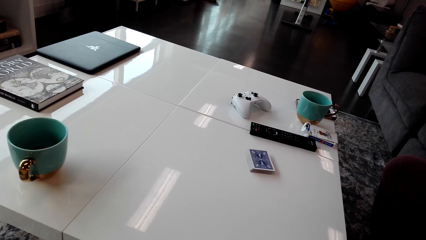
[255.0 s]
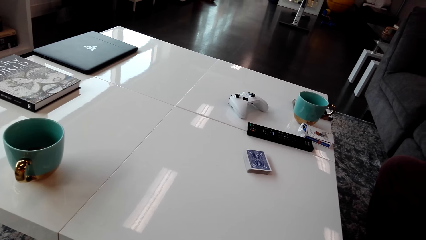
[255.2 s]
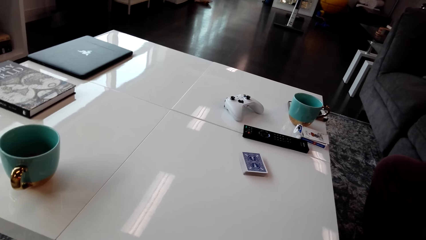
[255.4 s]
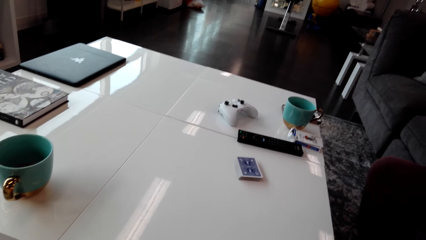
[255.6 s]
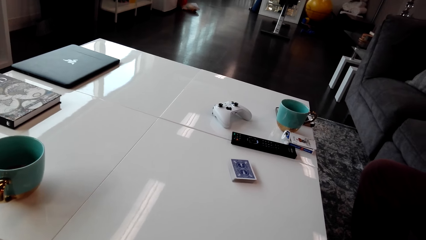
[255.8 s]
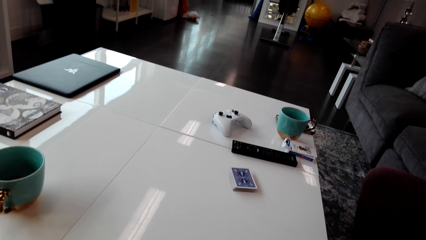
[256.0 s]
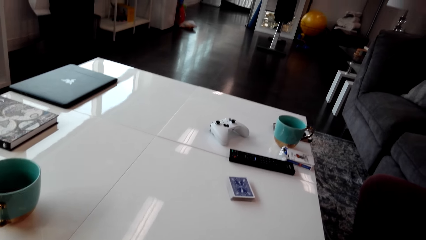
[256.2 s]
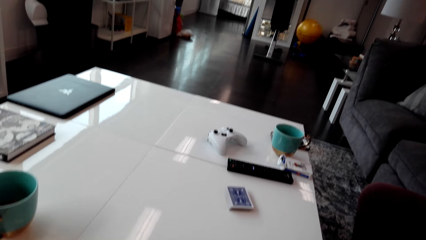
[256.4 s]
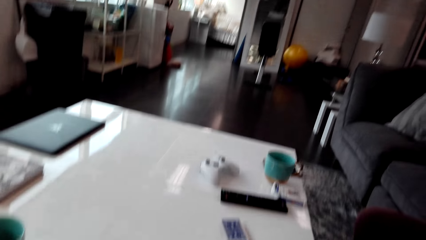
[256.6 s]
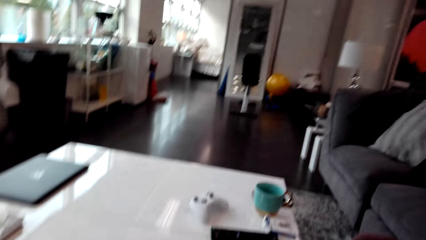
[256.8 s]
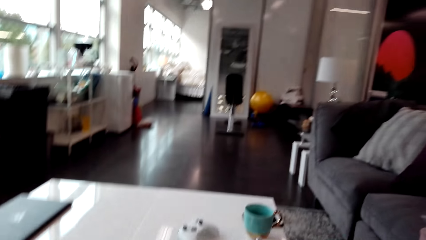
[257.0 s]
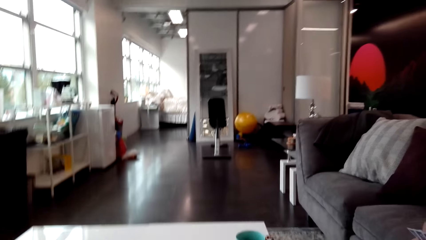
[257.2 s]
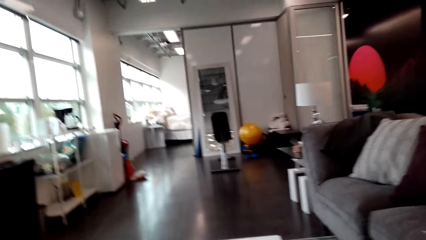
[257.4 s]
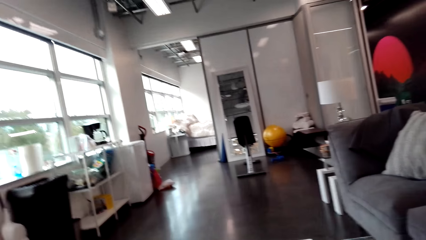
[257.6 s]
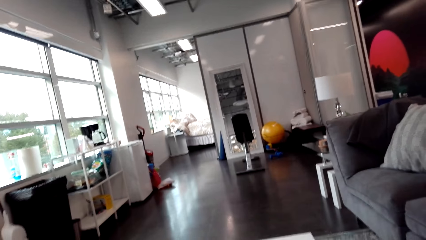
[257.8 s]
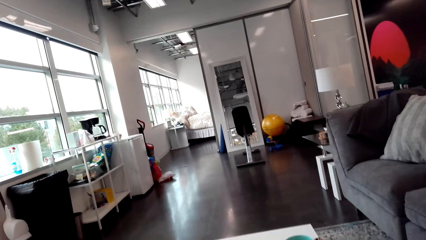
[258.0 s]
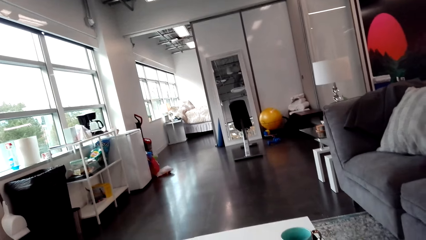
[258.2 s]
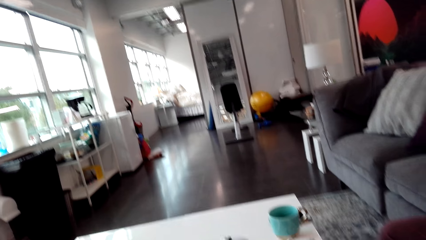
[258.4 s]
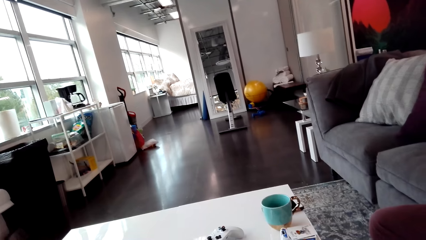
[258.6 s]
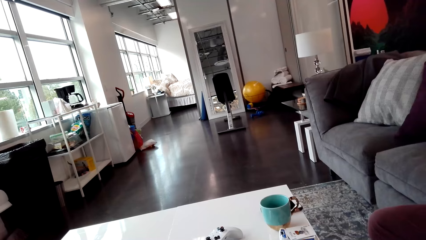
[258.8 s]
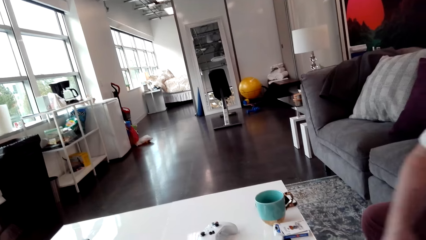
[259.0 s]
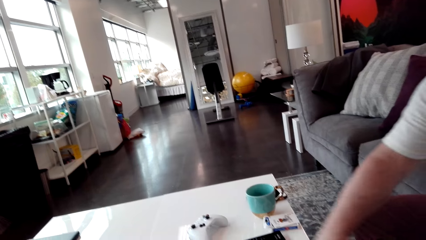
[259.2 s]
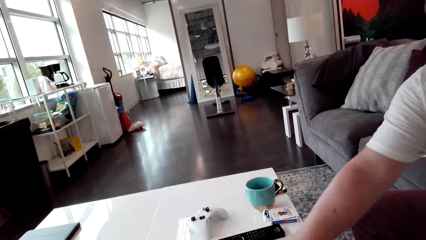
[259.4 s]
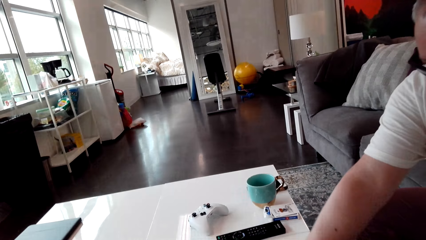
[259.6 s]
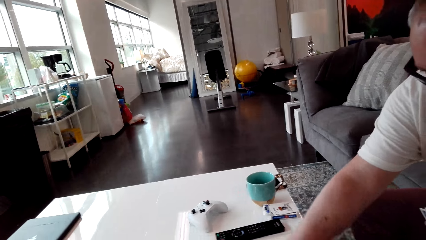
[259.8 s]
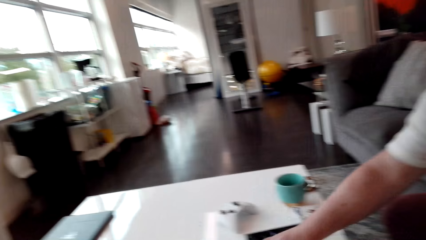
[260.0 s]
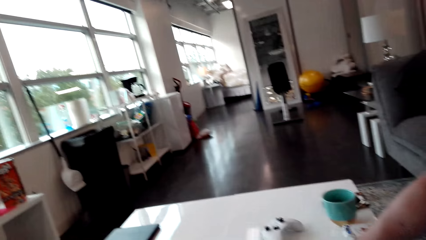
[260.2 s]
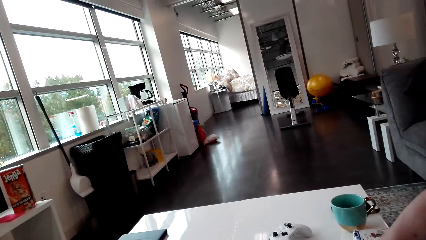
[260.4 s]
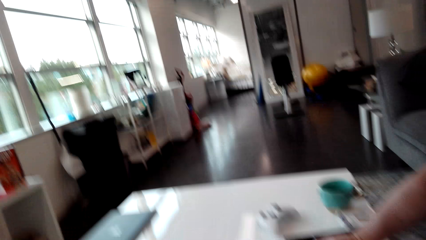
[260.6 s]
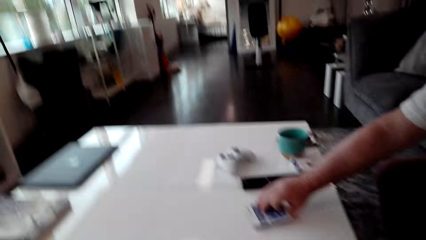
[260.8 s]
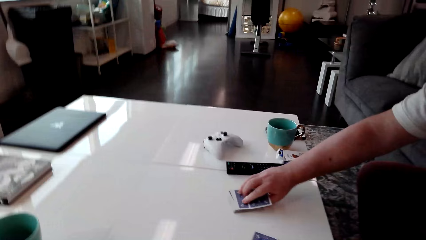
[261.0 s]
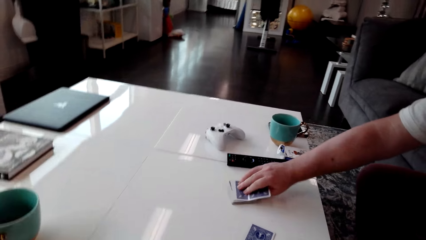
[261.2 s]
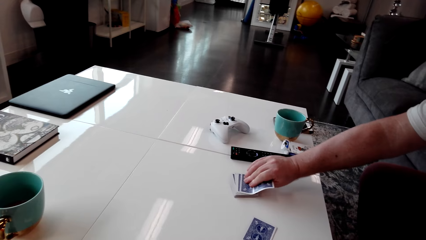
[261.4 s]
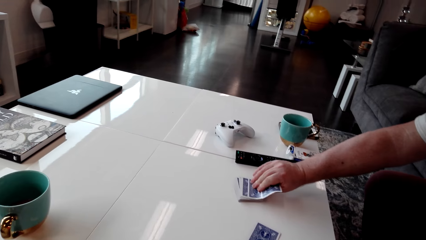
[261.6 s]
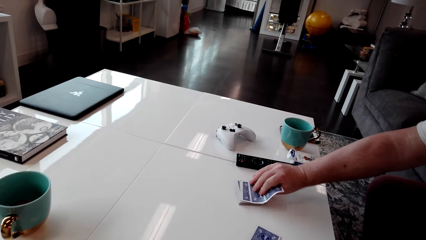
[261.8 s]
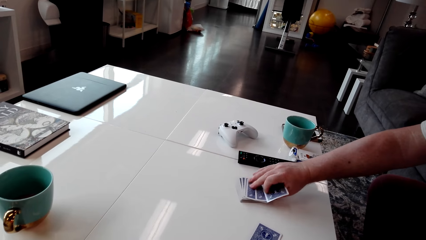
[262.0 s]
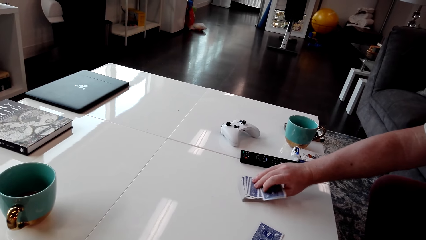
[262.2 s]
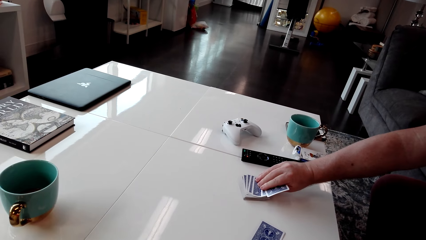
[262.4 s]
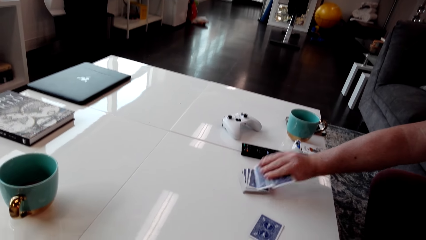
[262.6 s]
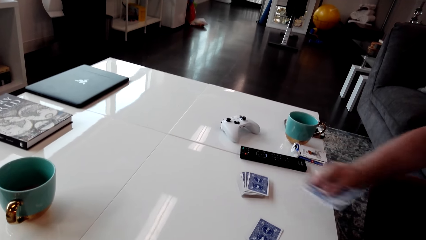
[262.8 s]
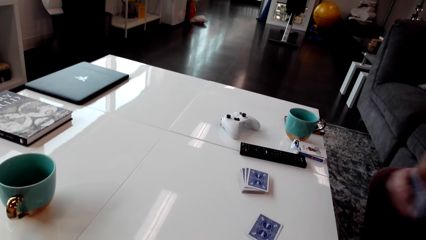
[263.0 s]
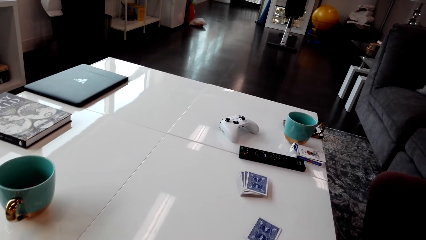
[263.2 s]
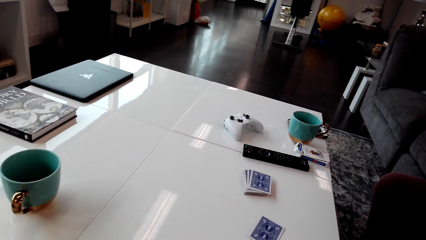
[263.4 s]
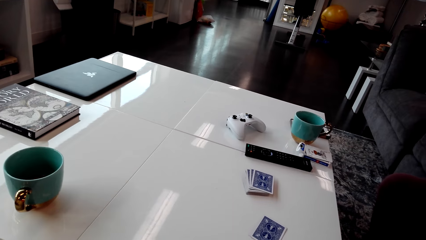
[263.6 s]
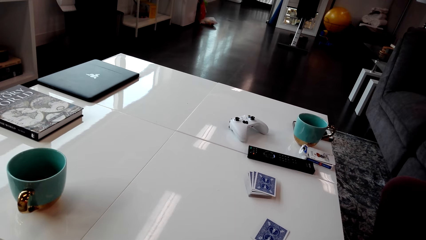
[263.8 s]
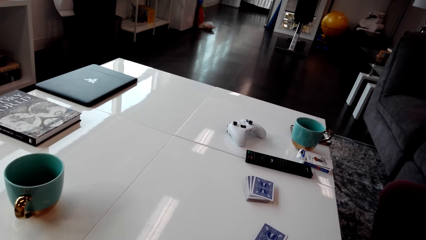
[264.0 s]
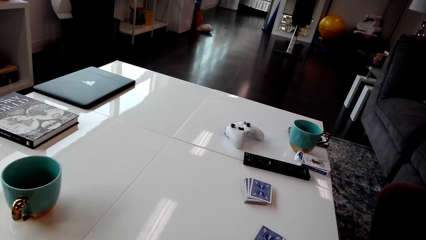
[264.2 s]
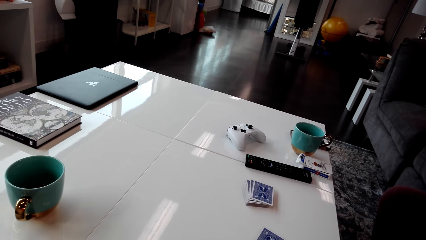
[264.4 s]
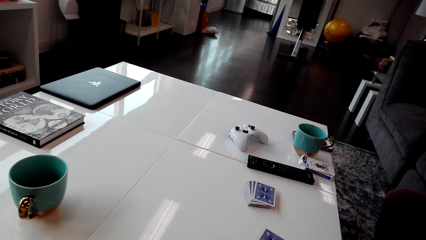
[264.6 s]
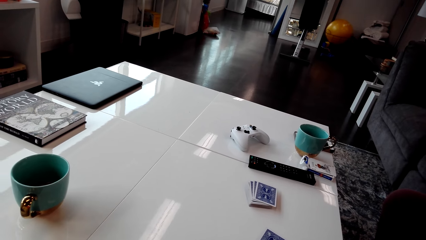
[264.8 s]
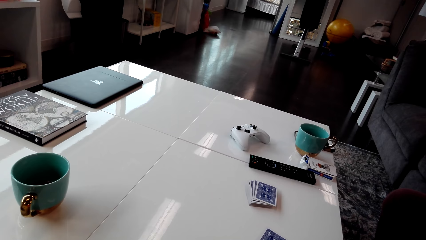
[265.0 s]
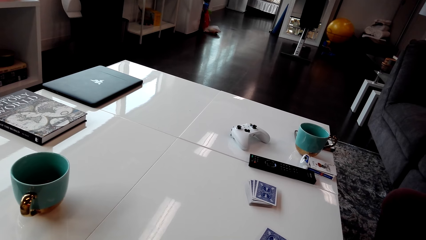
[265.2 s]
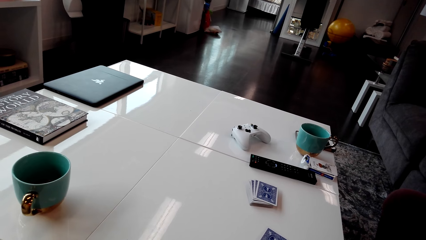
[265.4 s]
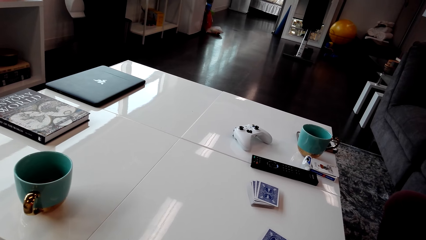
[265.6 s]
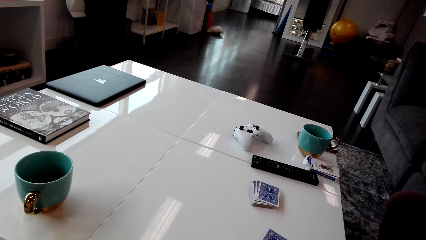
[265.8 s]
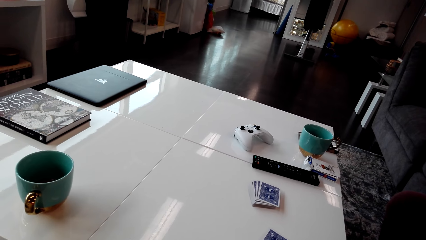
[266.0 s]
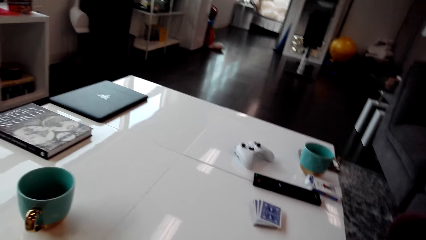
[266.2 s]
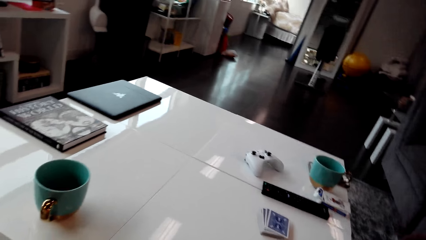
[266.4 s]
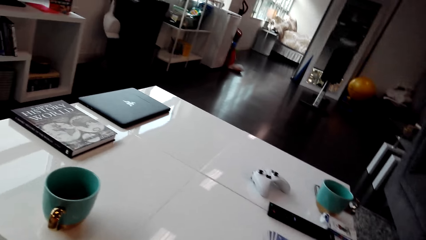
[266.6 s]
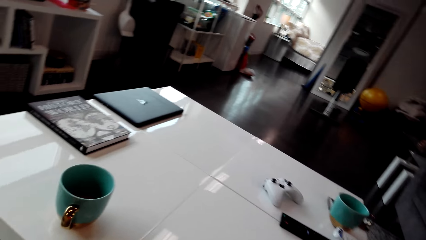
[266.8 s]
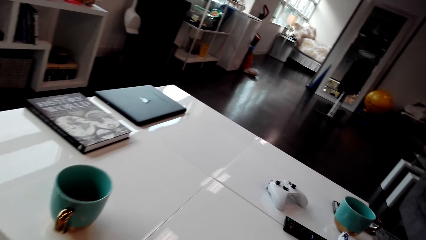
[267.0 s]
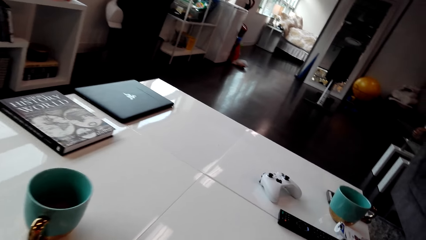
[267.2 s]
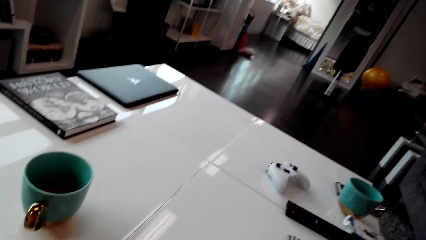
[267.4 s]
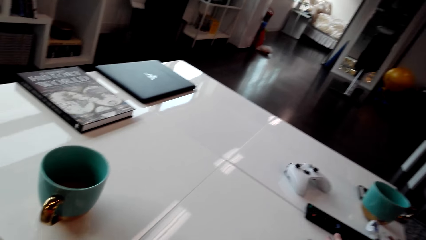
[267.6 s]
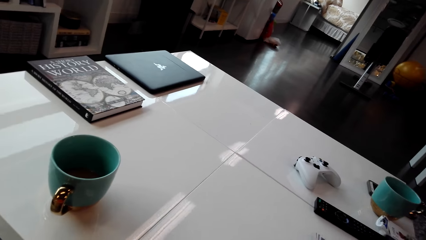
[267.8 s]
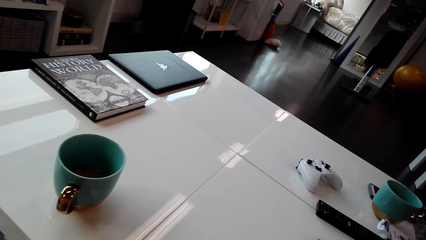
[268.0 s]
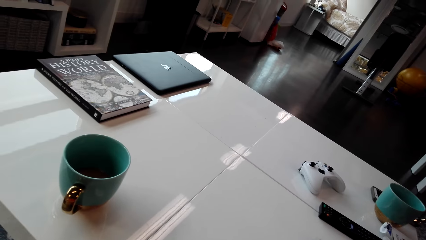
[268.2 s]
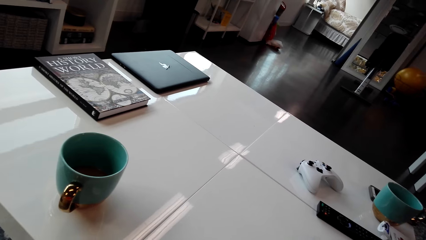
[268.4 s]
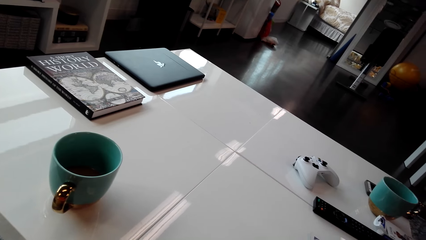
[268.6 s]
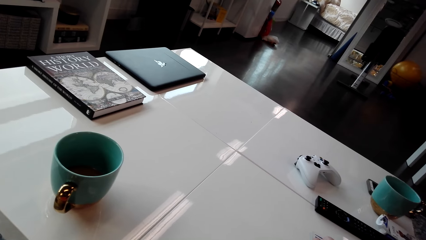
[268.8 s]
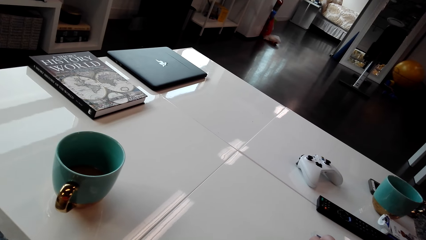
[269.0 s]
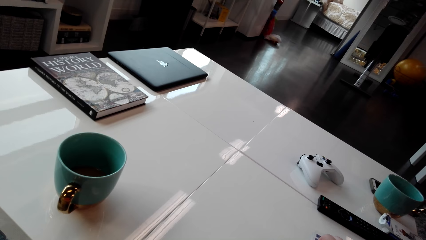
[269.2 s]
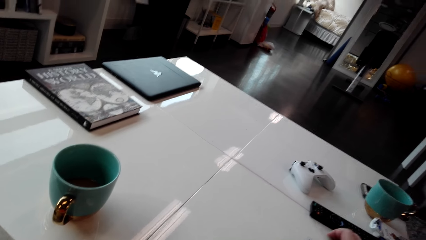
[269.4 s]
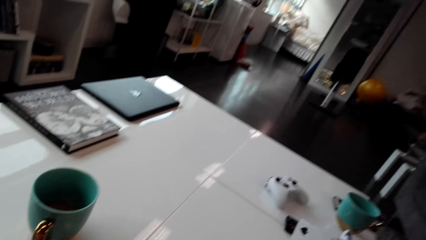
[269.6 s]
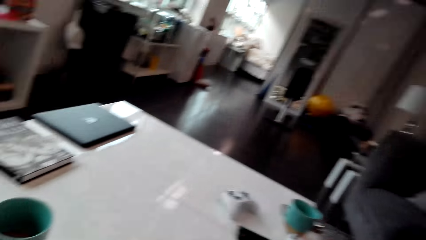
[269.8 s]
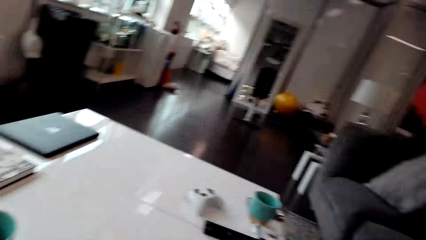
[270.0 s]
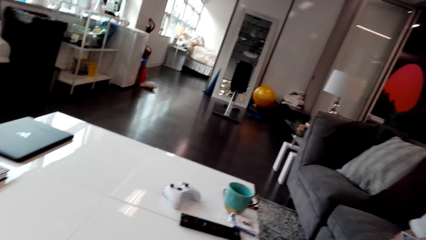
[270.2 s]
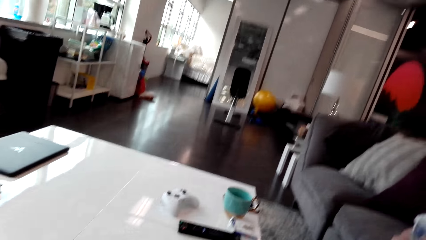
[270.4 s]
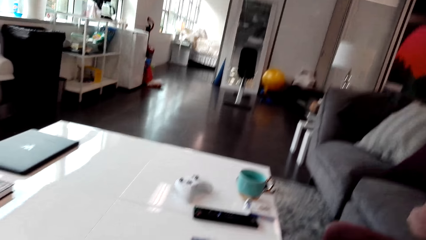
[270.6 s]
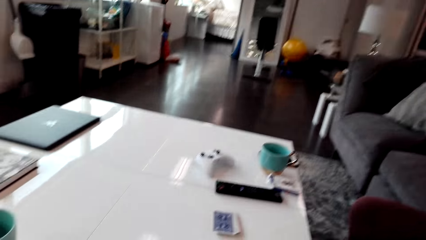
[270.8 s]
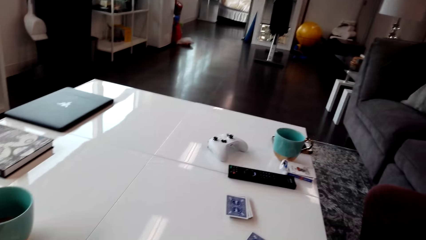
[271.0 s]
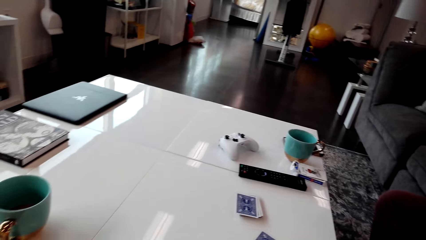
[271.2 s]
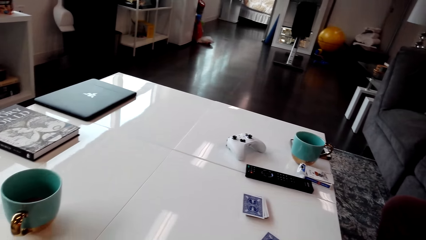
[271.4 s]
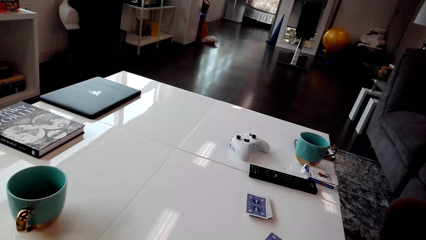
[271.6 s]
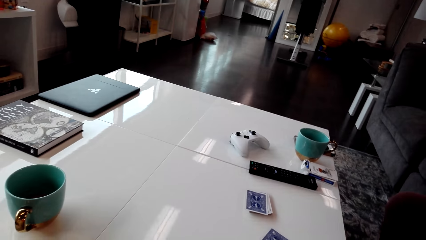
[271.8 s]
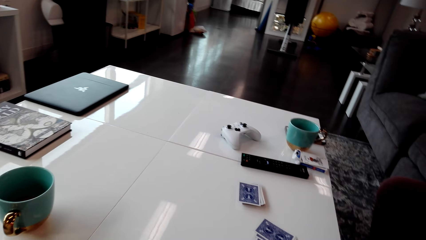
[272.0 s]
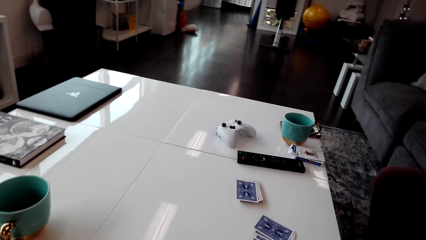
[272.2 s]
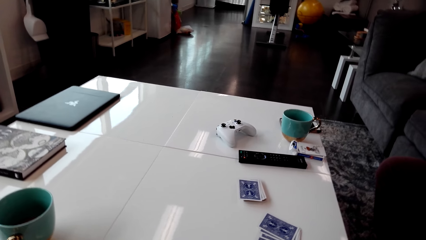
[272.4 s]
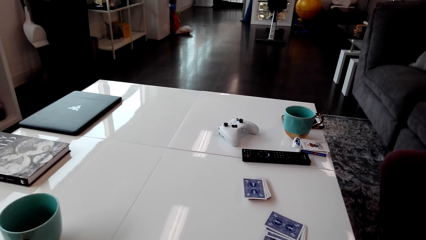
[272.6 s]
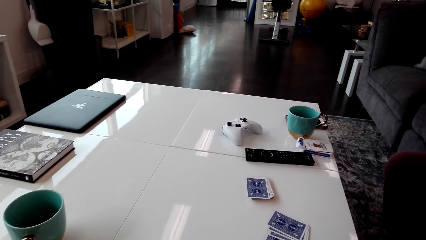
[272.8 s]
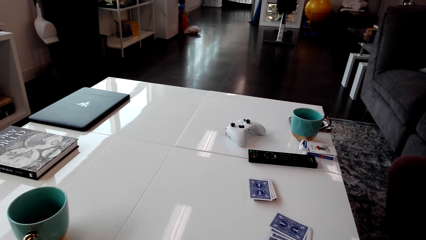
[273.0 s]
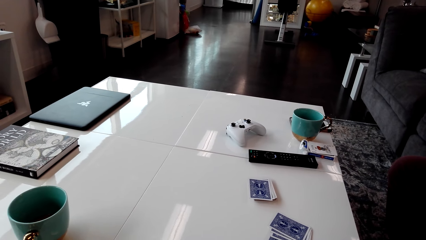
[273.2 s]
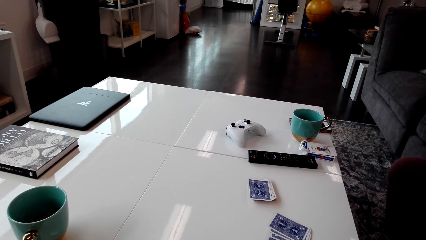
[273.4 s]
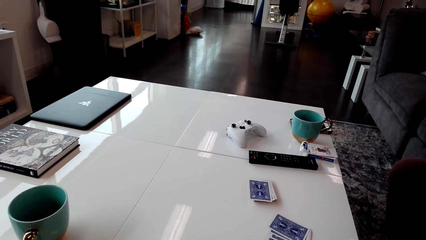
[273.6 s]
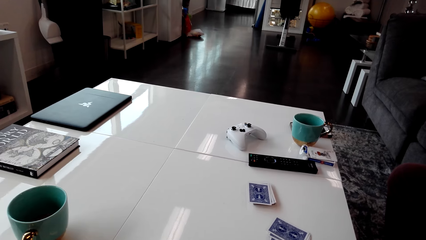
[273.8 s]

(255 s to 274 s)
The camera wearer looks around the house. A person picks up the cards from the table. The camera wearer stares at the cards on the table. They pick up the cards from the table and stare at the cards on the table.
